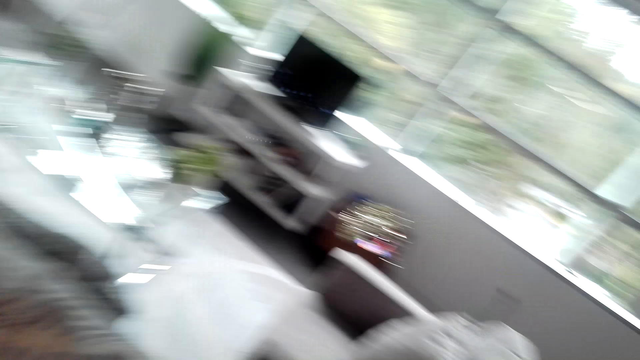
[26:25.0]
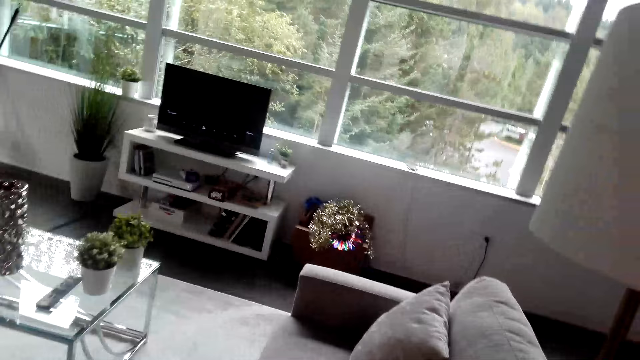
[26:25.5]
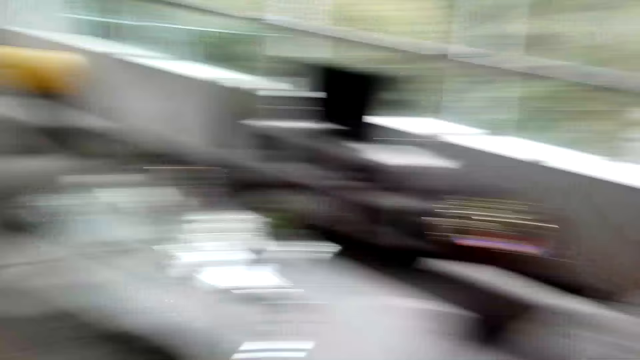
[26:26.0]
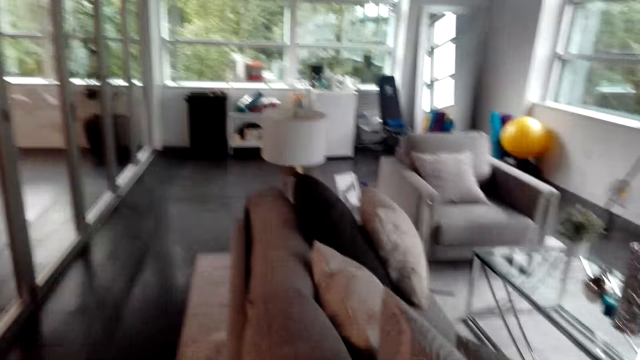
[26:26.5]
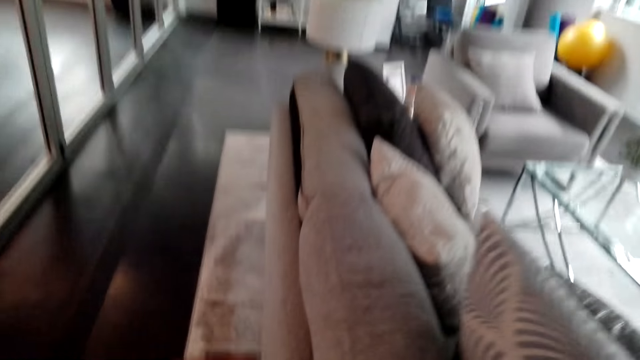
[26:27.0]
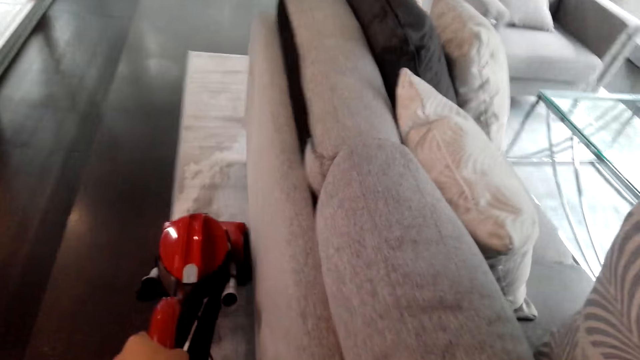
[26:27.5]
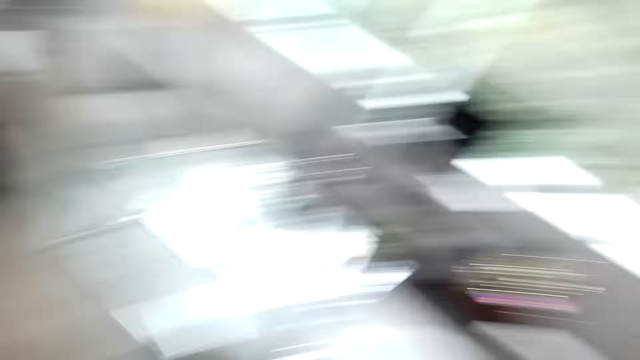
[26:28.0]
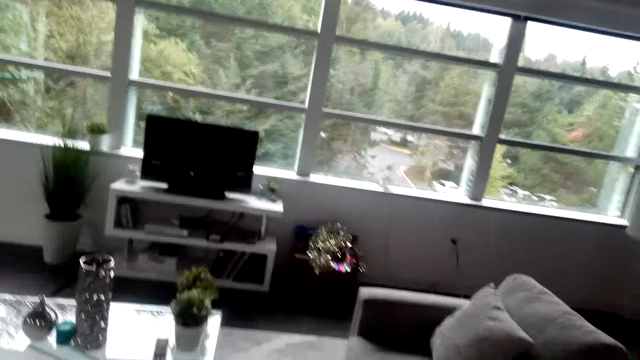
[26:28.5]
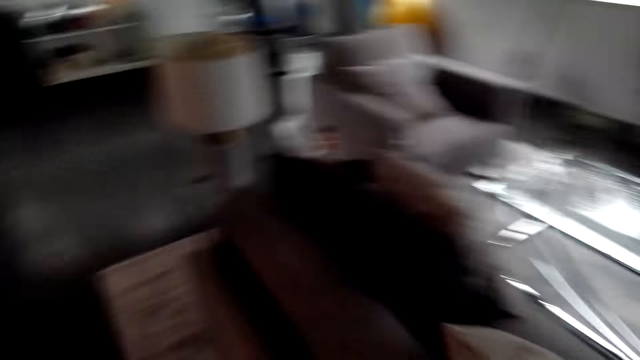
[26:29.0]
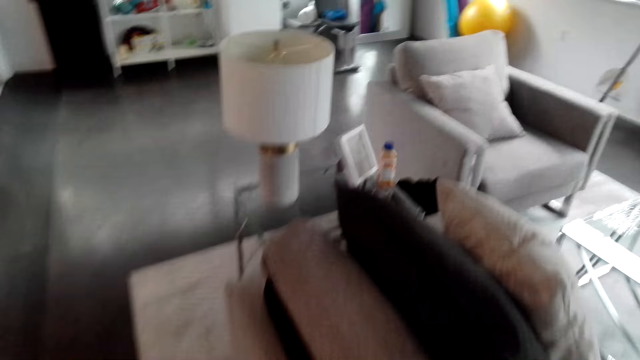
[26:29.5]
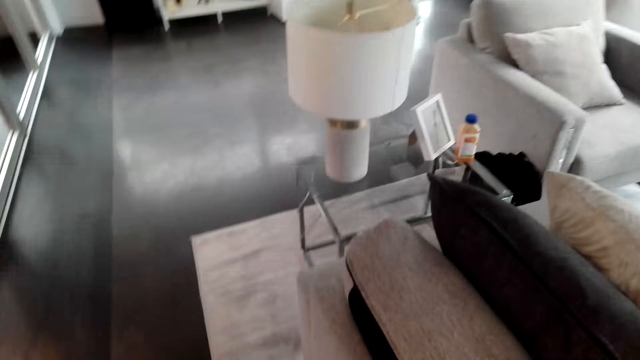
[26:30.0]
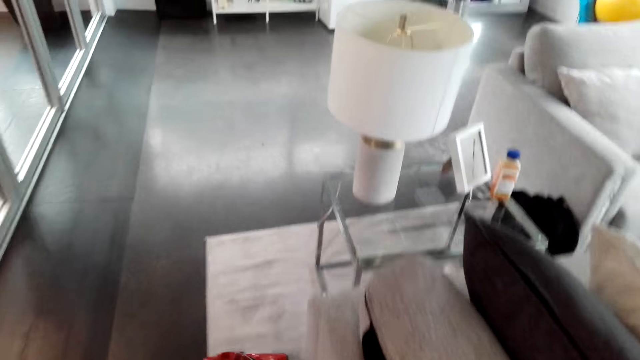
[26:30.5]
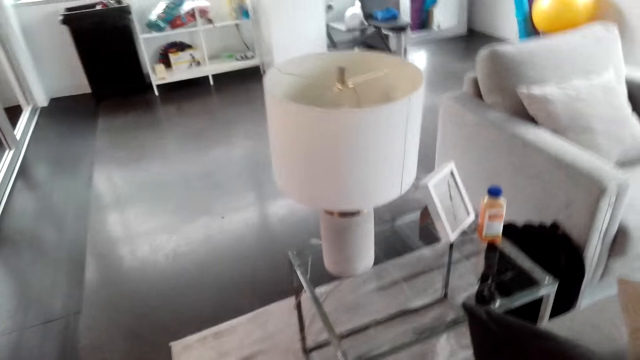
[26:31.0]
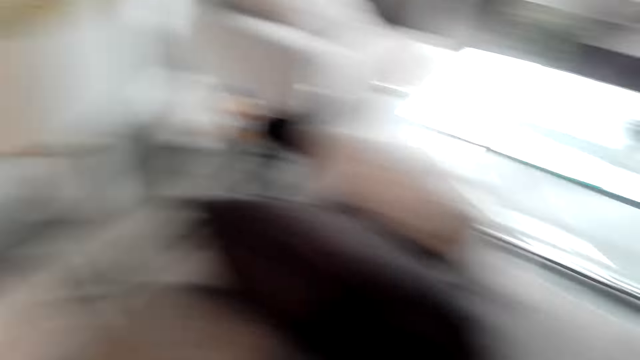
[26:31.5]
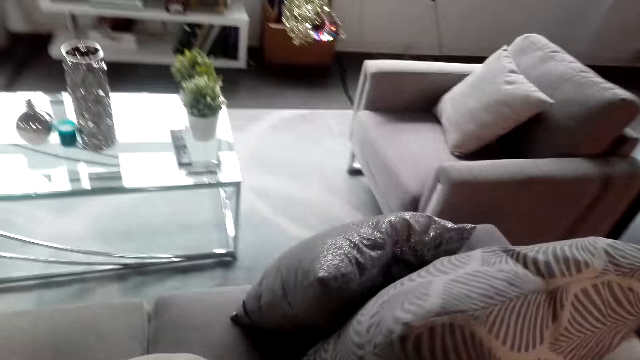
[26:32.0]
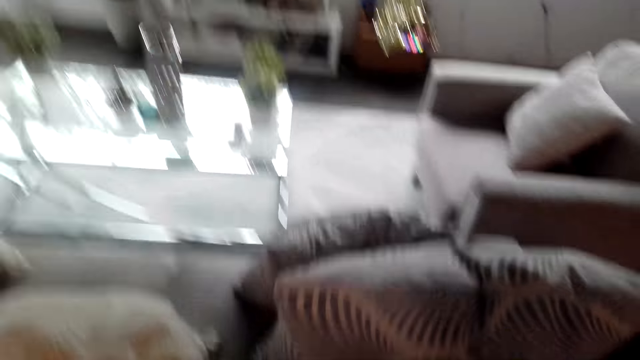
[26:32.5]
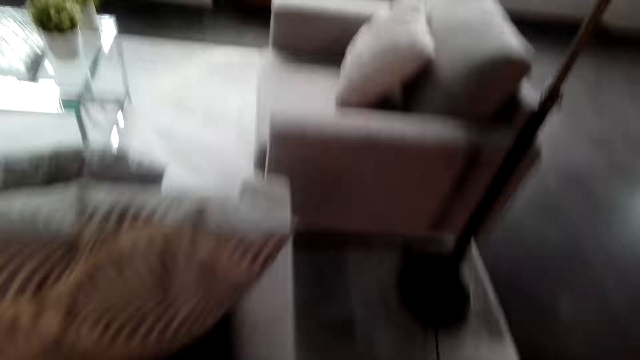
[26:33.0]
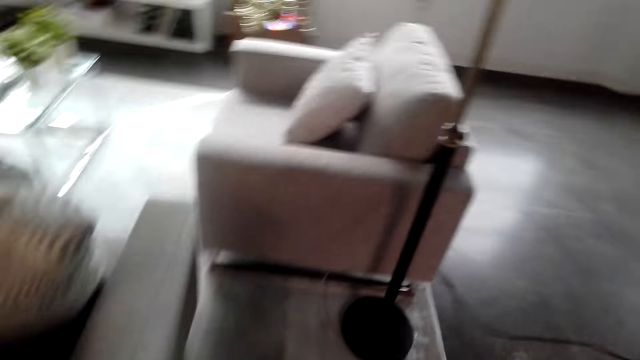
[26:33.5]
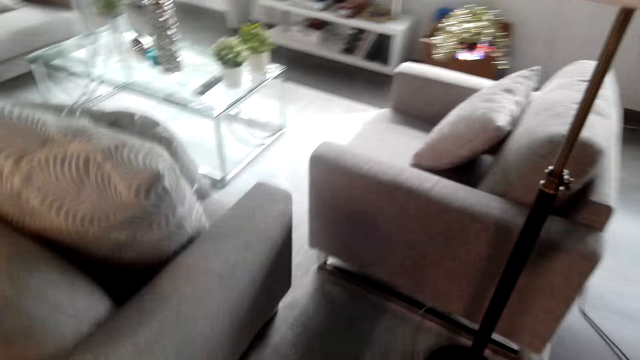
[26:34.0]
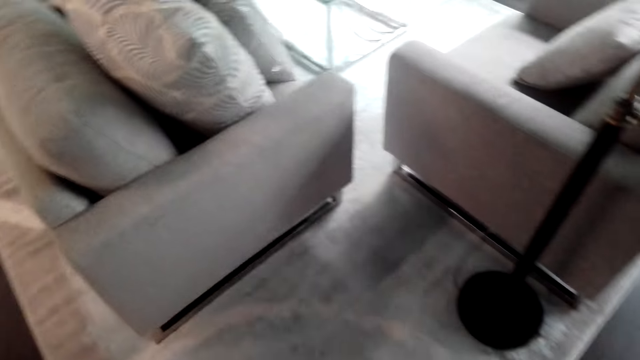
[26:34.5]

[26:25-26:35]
The camera wearer looks around. They move the vacuum on the carpet and look around.

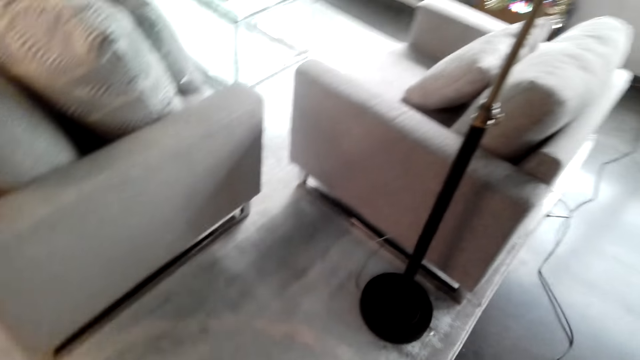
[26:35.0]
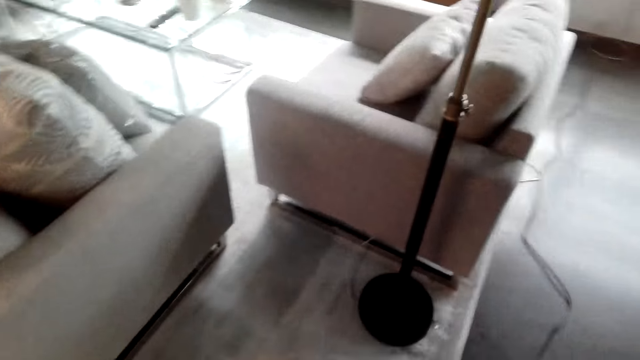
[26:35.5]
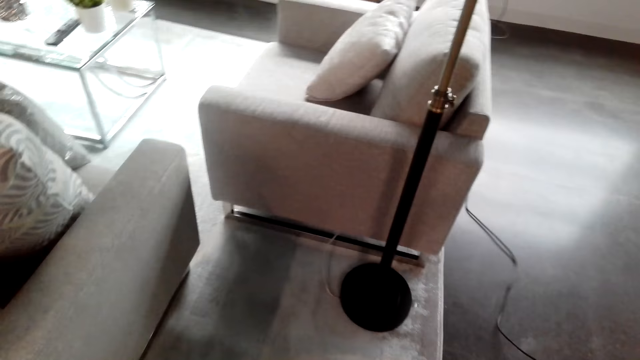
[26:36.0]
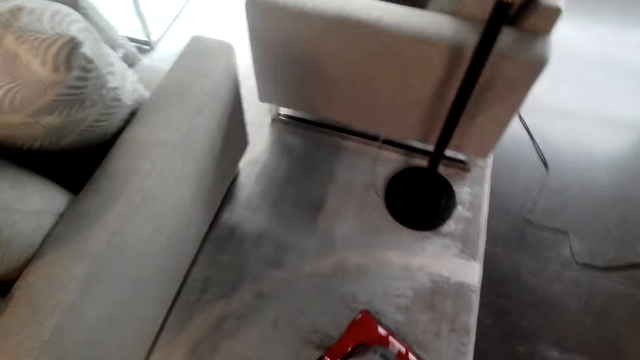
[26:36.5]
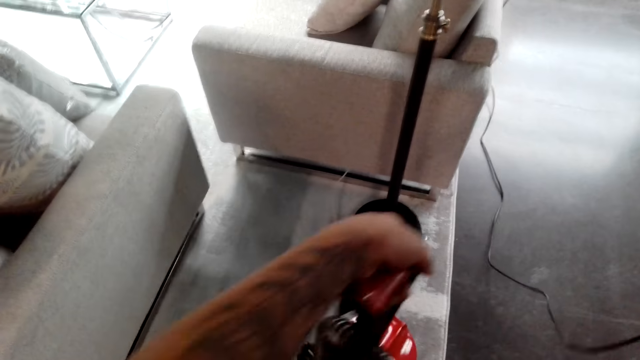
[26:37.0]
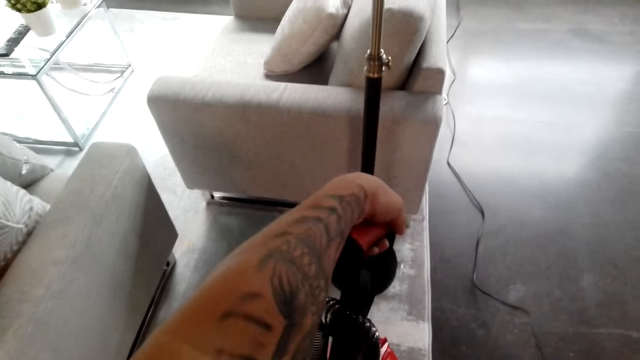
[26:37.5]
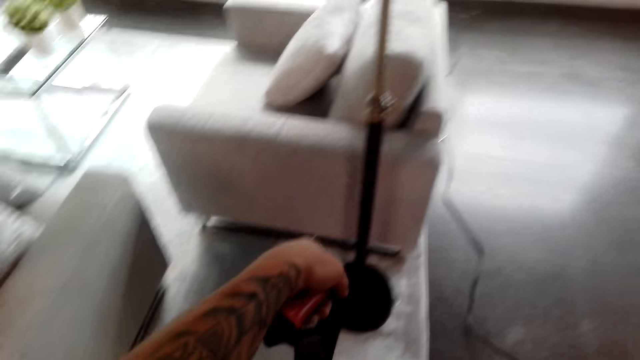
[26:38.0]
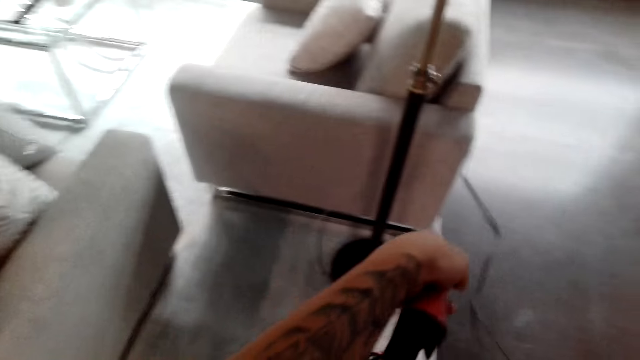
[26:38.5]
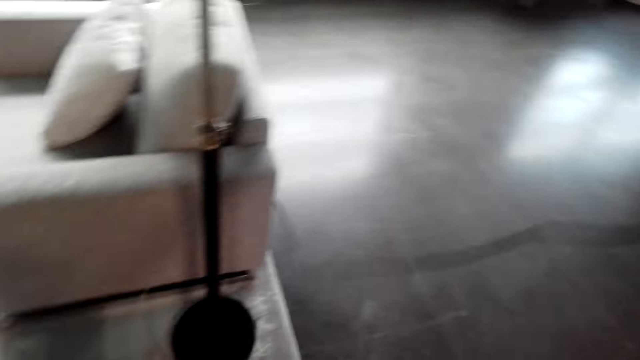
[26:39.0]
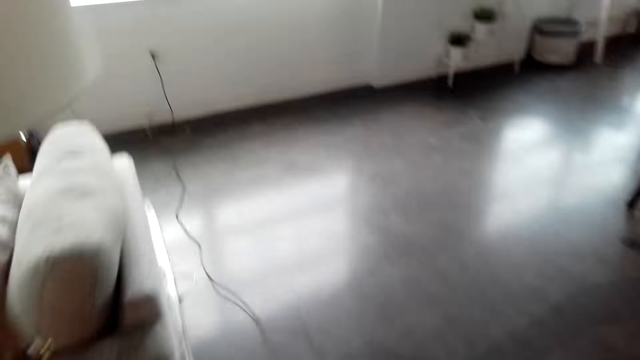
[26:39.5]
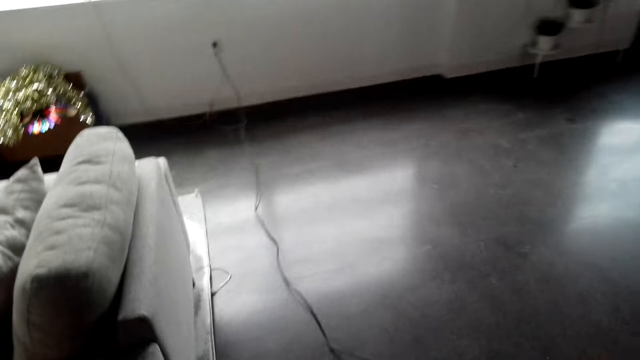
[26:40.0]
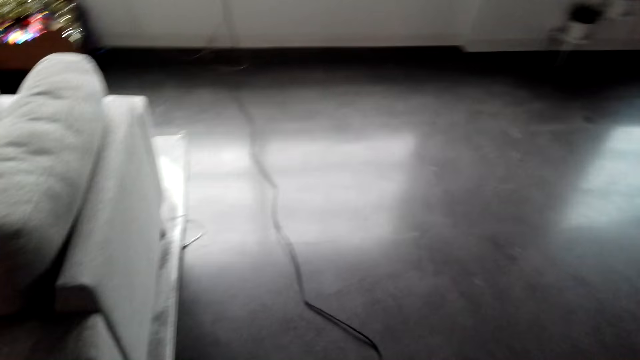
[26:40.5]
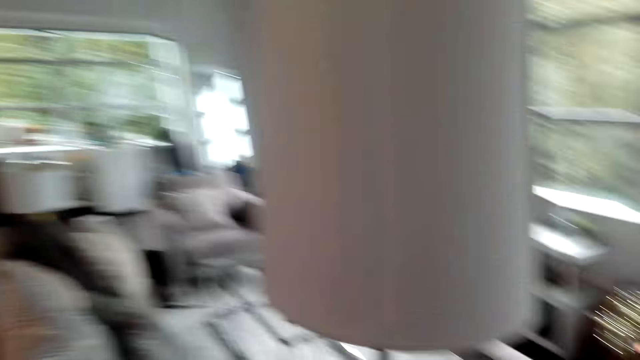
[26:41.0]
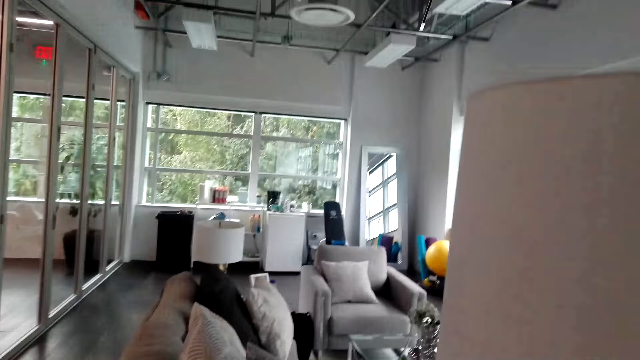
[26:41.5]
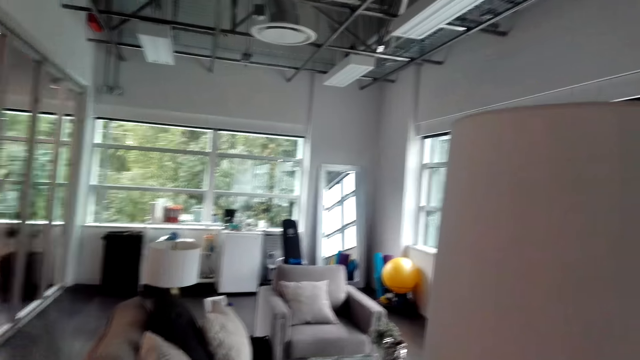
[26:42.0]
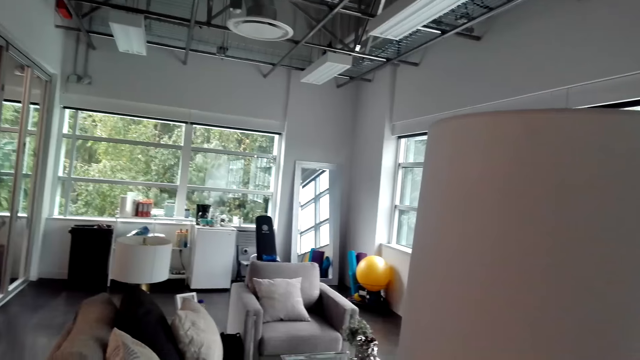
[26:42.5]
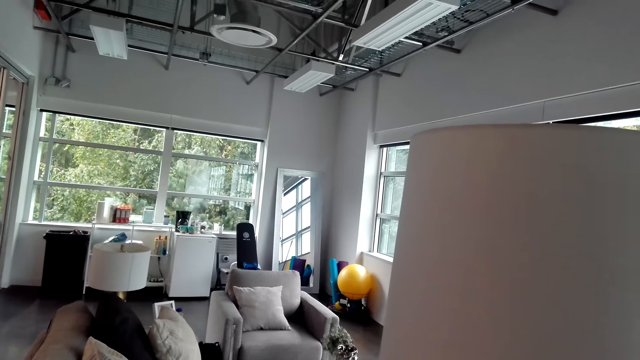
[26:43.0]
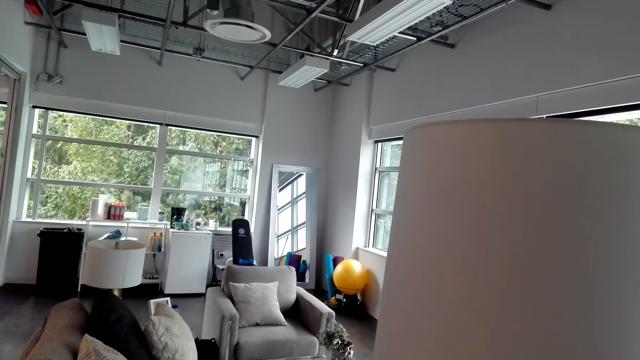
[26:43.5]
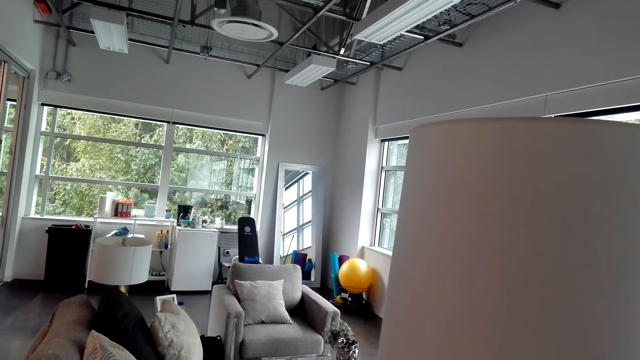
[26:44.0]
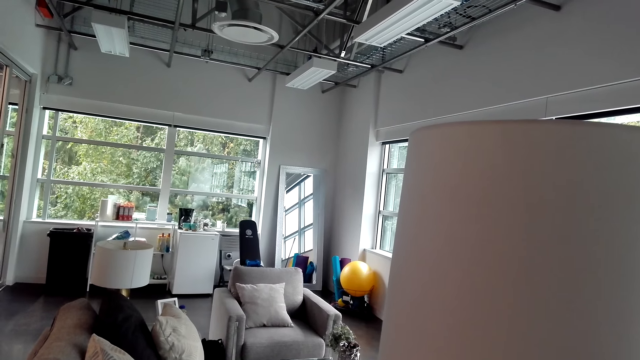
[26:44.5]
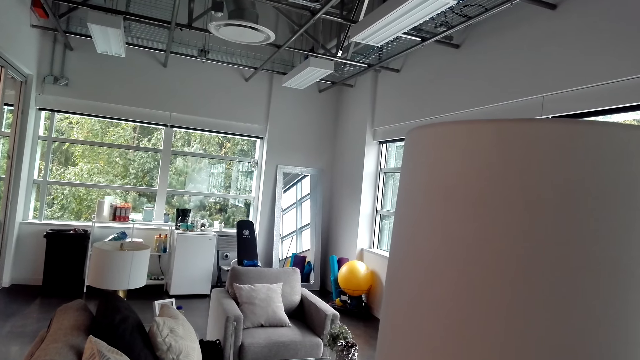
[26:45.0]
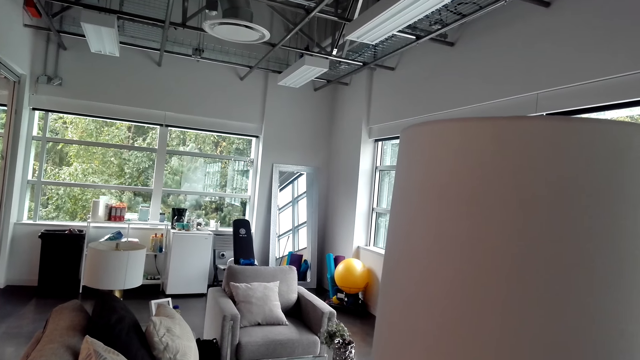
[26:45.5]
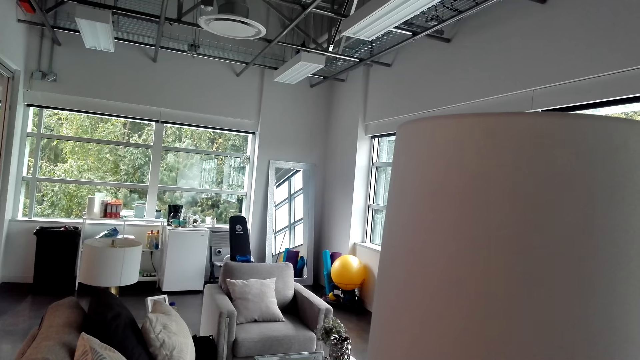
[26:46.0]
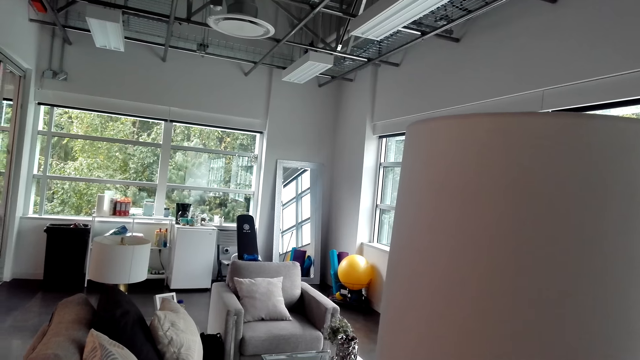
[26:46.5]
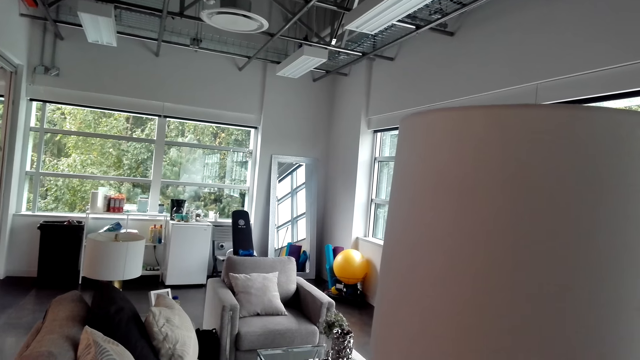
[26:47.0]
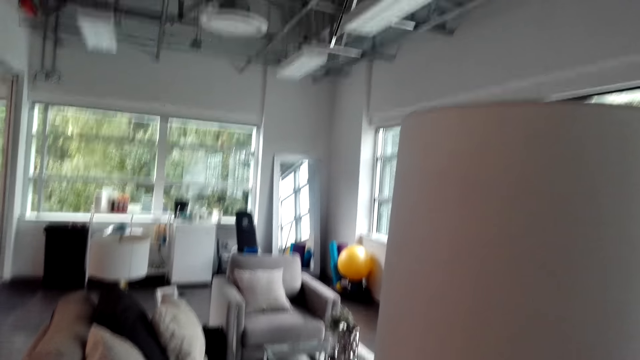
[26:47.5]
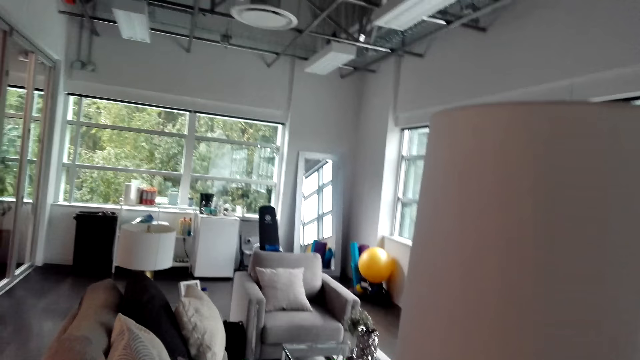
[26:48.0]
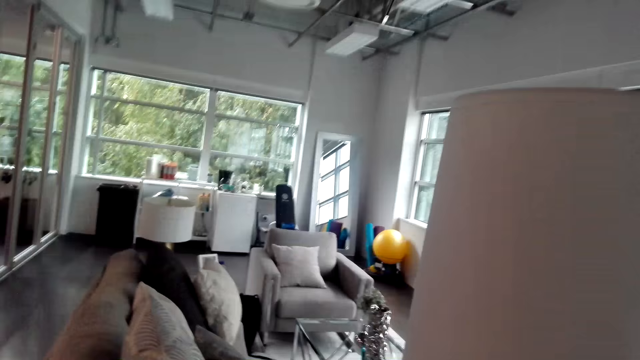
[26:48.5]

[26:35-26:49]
The camera wearer places the vacuum cleaner down. They move around, stop cleaning, and stare around.
